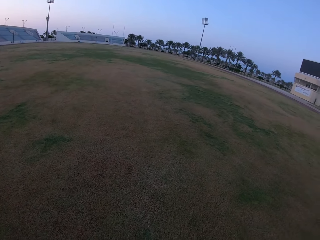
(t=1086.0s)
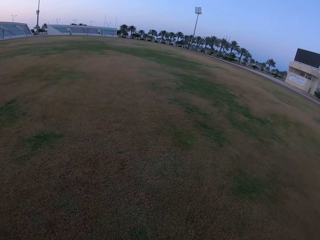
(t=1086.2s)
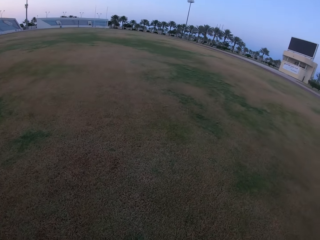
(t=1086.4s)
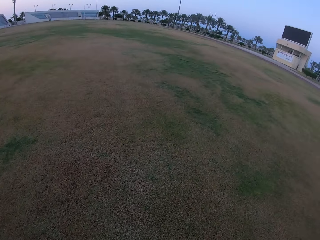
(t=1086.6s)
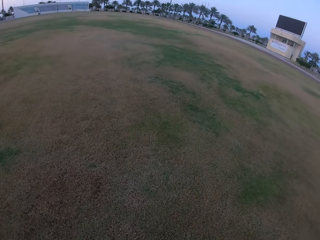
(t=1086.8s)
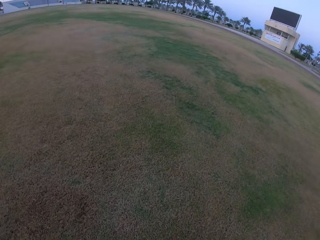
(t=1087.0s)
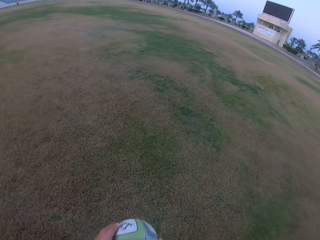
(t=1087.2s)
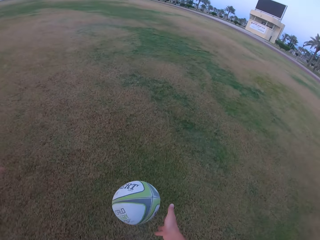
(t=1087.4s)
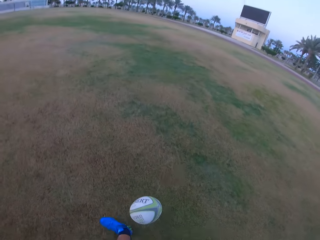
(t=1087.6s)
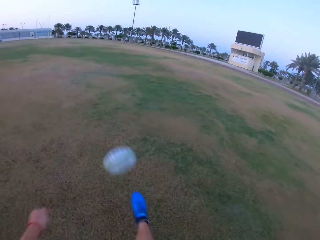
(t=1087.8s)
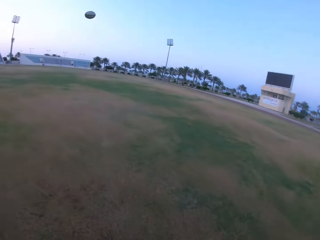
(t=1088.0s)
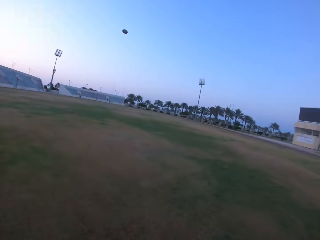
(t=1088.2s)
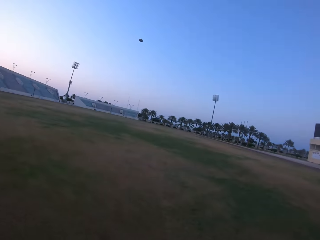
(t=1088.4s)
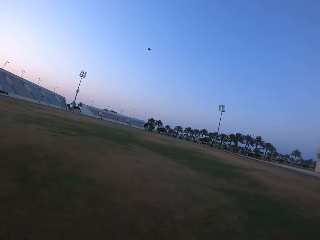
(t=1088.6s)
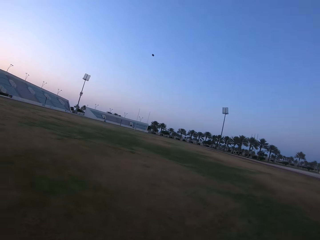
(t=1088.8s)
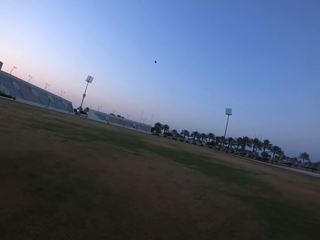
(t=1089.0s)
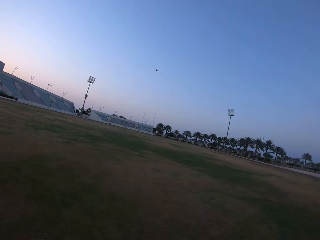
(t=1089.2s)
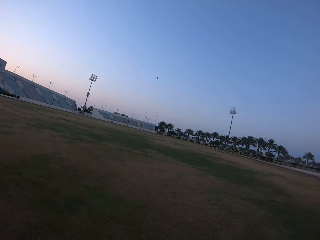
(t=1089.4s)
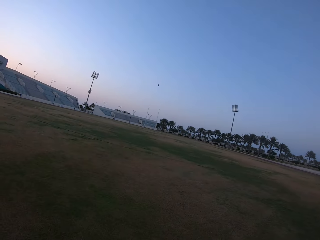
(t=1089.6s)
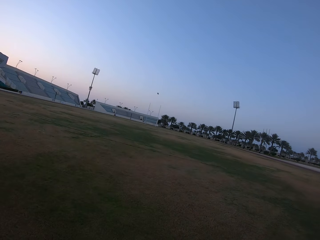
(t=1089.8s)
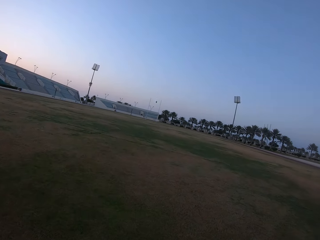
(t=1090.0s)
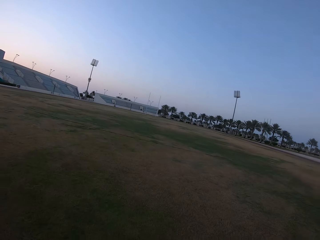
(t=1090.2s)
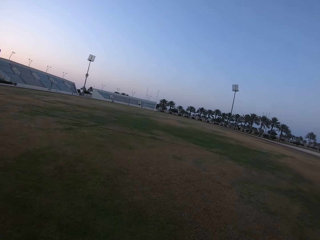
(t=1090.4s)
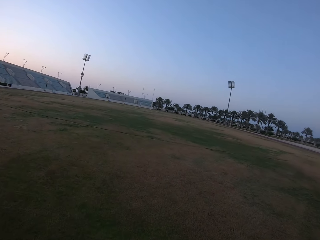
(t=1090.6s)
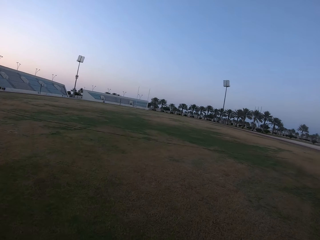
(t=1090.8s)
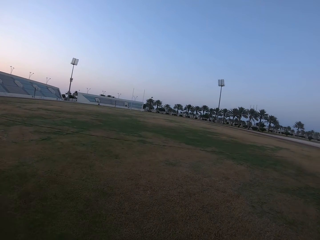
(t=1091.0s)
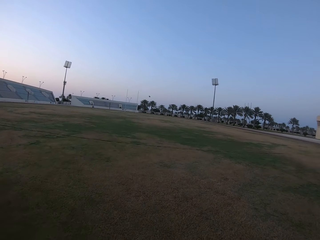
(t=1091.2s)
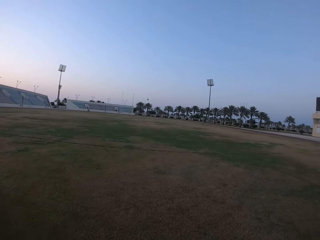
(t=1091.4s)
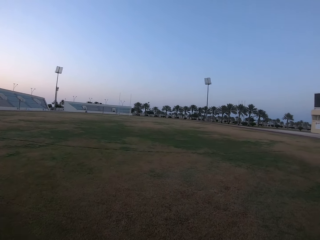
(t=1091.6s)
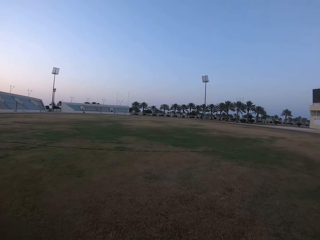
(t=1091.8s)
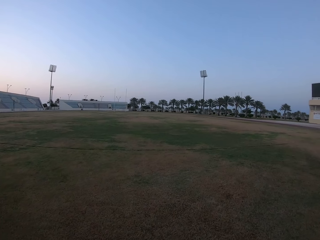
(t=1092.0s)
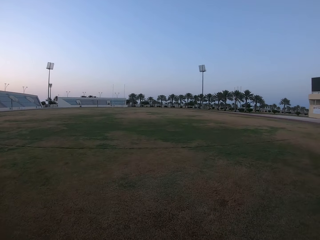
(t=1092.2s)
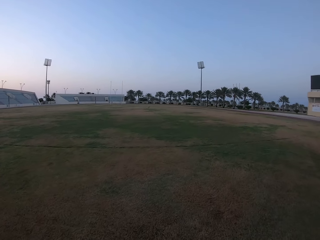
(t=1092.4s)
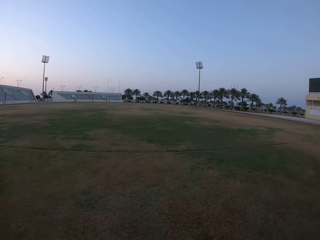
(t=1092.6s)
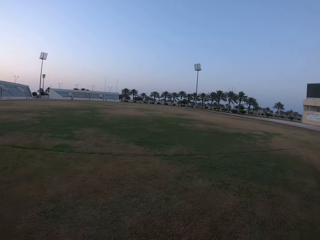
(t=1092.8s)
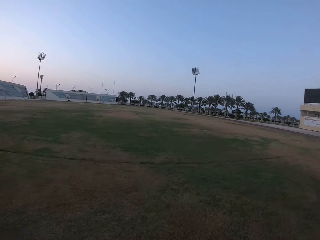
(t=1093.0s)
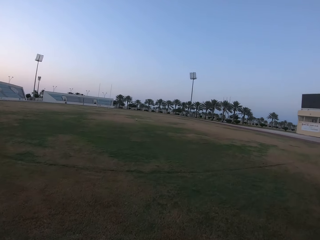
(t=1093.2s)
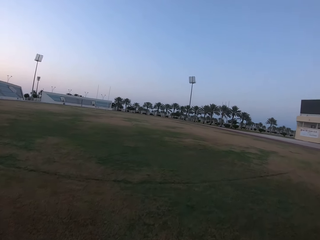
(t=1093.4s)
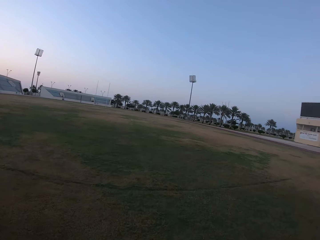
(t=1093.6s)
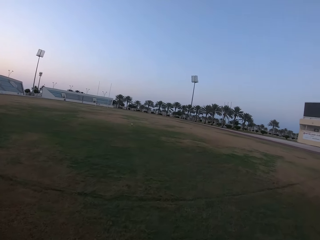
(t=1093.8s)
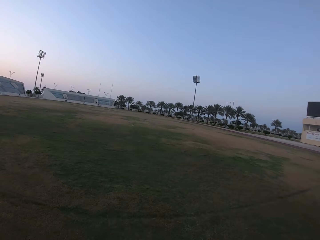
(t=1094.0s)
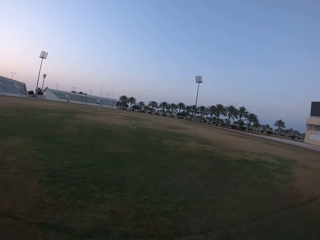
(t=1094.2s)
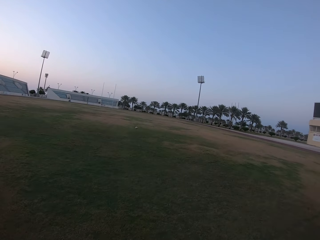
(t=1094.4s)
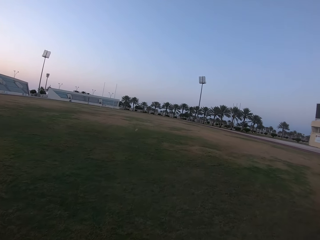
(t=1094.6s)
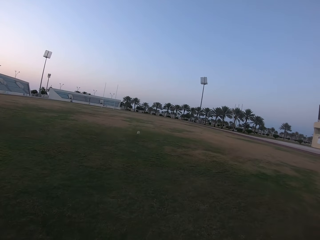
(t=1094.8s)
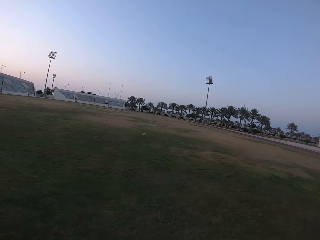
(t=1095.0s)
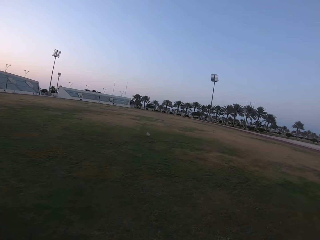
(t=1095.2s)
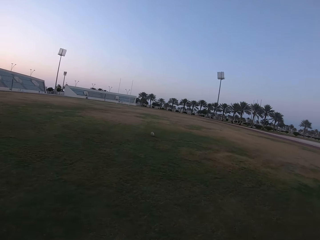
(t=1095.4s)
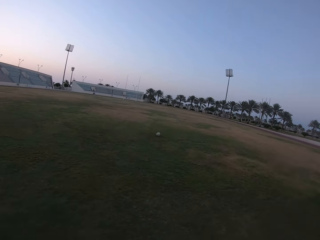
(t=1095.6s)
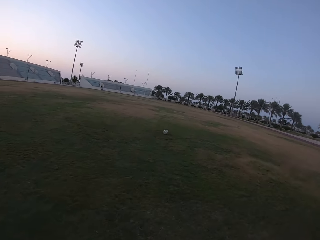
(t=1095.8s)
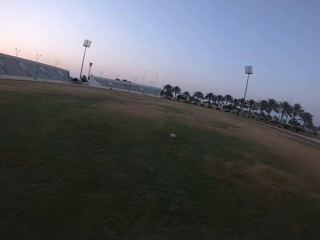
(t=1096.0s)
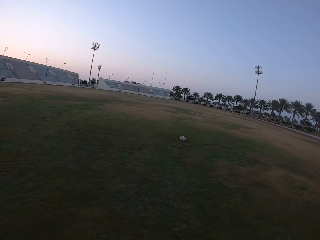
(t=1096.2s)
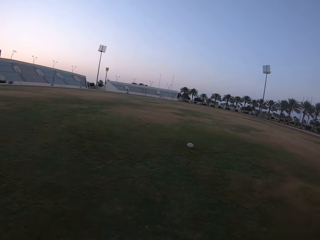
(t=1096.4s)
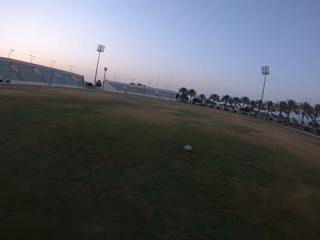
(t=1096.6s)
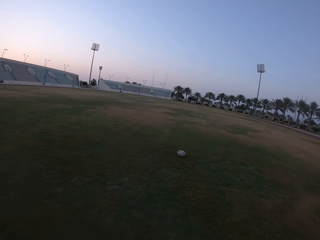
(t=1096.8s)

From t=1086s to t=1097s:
The camera wearer hits the ball with the leg. They look at the ball. They walk on the field. They kick the ball. They walk in the field.

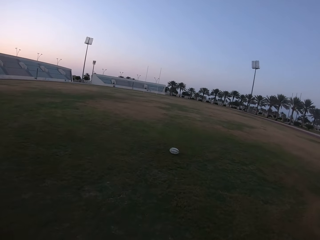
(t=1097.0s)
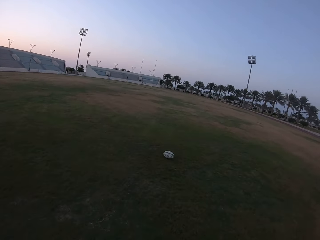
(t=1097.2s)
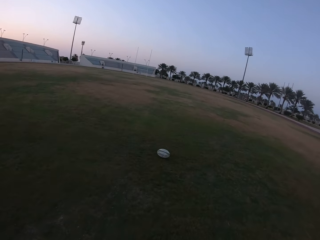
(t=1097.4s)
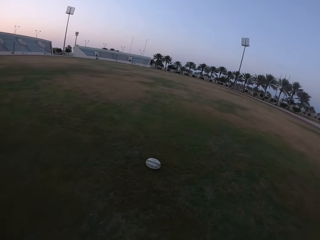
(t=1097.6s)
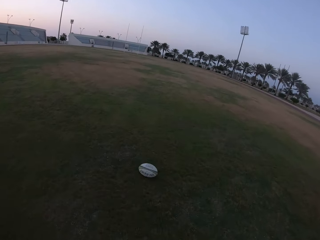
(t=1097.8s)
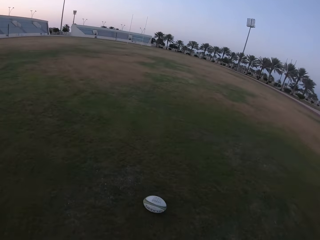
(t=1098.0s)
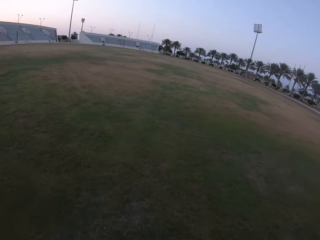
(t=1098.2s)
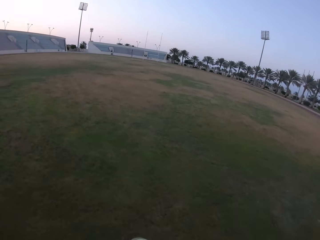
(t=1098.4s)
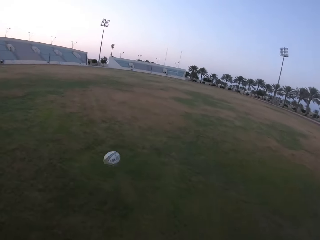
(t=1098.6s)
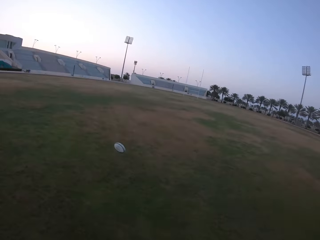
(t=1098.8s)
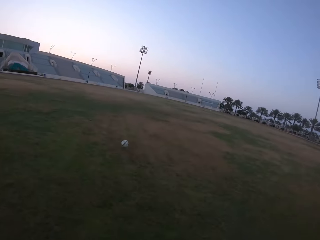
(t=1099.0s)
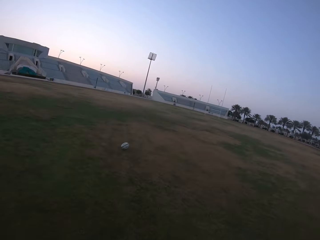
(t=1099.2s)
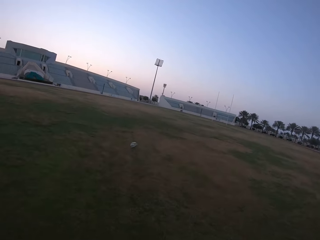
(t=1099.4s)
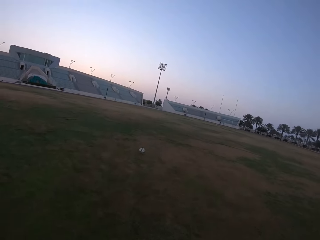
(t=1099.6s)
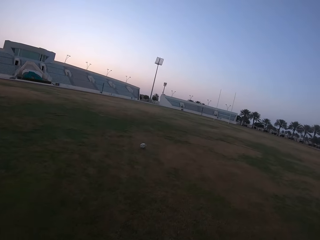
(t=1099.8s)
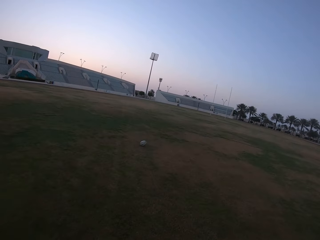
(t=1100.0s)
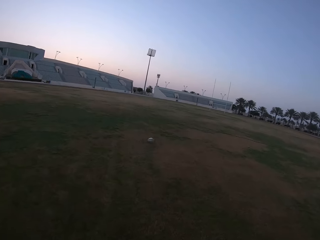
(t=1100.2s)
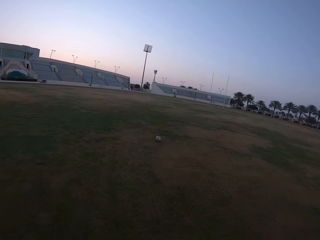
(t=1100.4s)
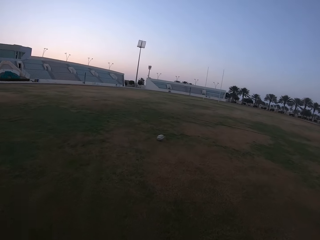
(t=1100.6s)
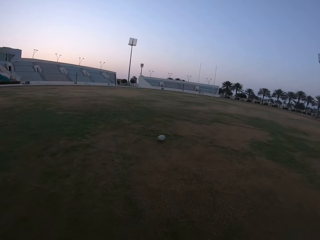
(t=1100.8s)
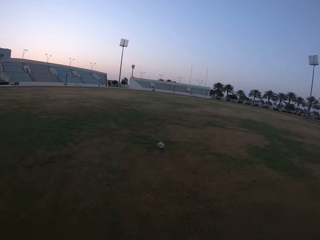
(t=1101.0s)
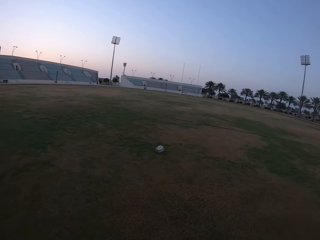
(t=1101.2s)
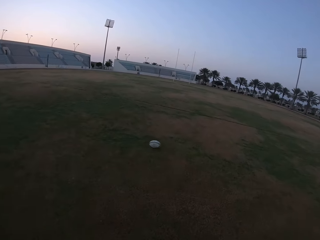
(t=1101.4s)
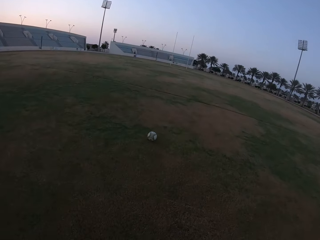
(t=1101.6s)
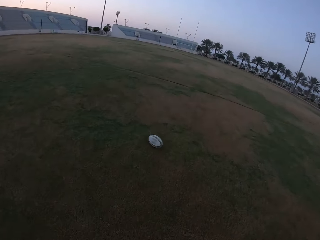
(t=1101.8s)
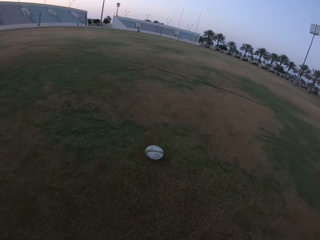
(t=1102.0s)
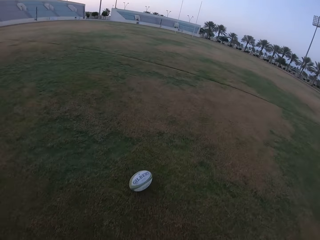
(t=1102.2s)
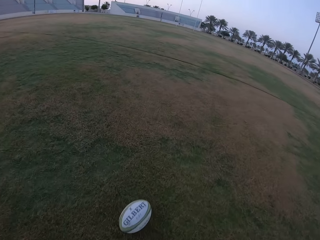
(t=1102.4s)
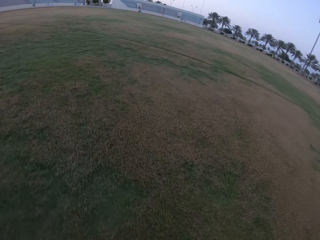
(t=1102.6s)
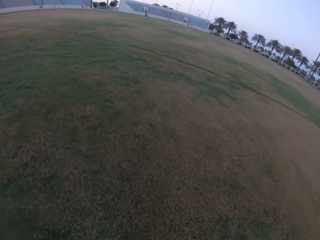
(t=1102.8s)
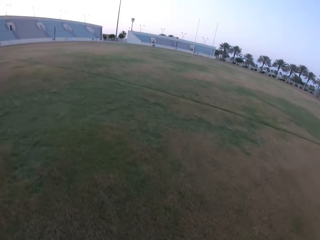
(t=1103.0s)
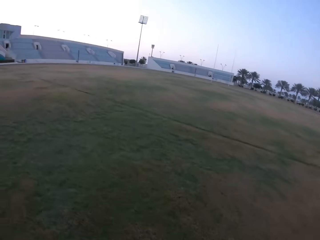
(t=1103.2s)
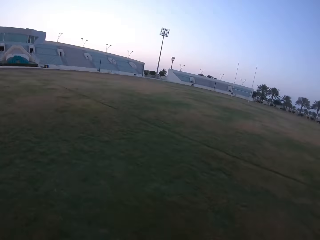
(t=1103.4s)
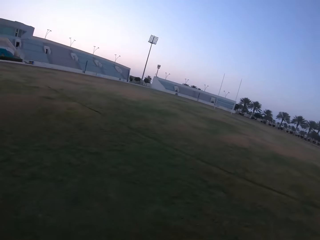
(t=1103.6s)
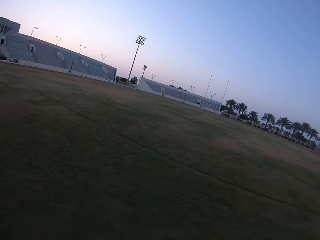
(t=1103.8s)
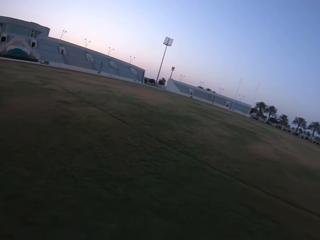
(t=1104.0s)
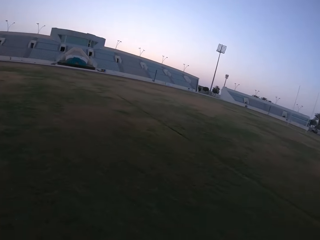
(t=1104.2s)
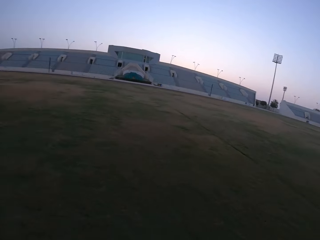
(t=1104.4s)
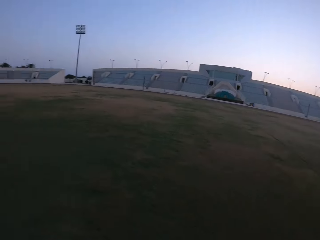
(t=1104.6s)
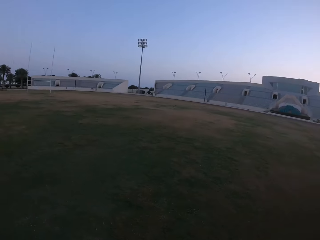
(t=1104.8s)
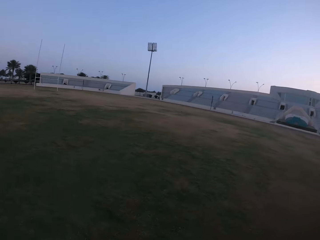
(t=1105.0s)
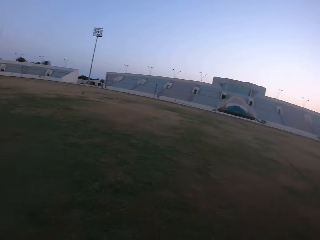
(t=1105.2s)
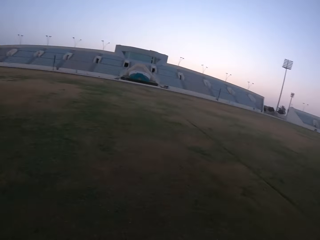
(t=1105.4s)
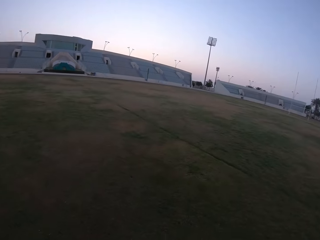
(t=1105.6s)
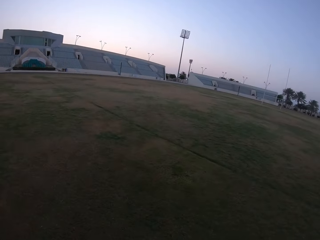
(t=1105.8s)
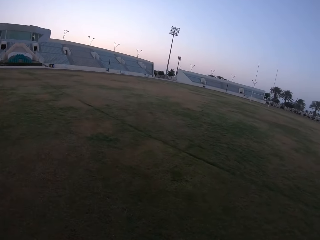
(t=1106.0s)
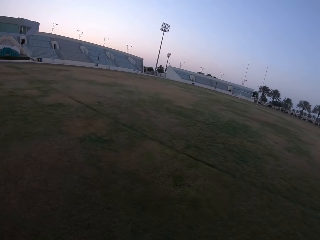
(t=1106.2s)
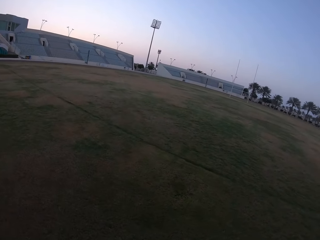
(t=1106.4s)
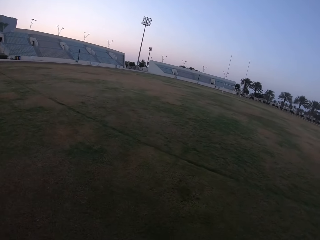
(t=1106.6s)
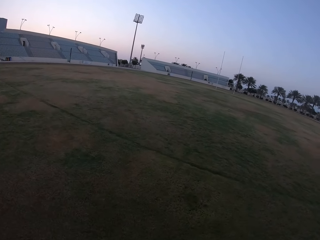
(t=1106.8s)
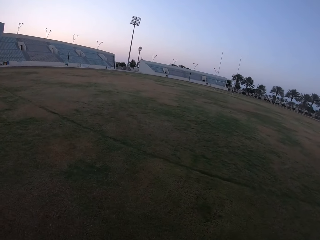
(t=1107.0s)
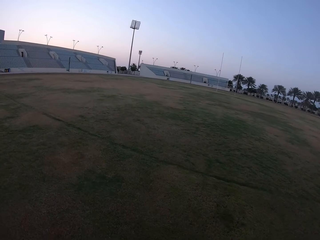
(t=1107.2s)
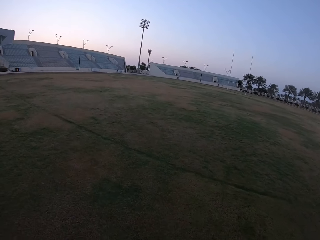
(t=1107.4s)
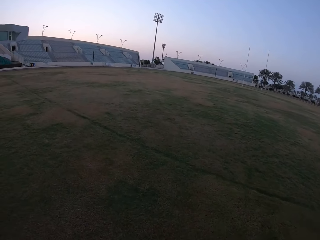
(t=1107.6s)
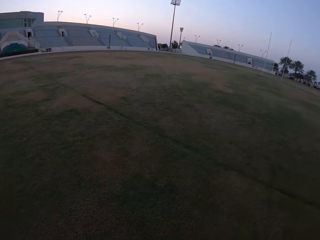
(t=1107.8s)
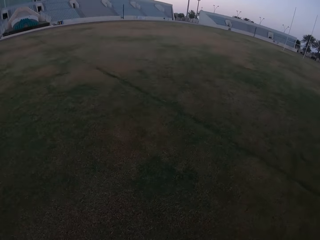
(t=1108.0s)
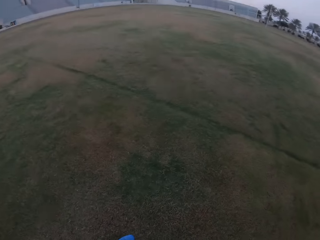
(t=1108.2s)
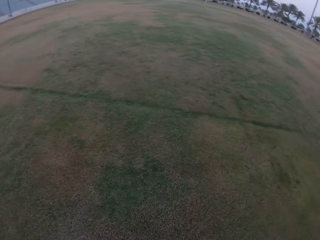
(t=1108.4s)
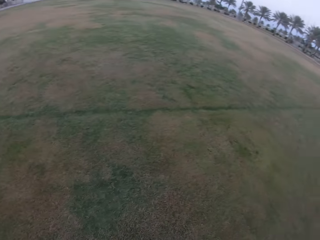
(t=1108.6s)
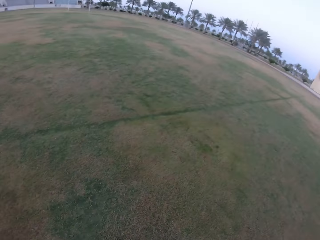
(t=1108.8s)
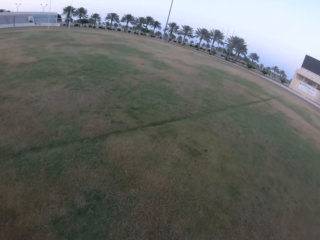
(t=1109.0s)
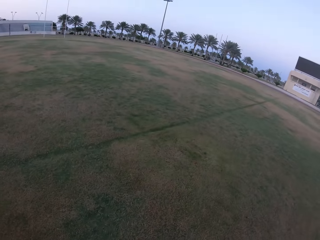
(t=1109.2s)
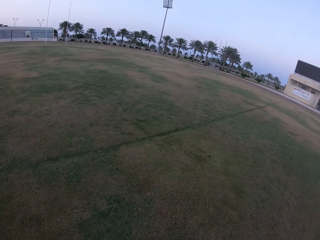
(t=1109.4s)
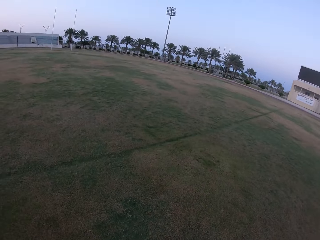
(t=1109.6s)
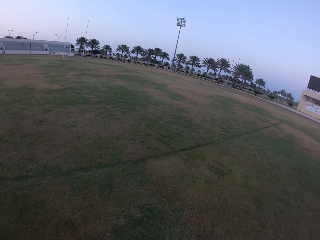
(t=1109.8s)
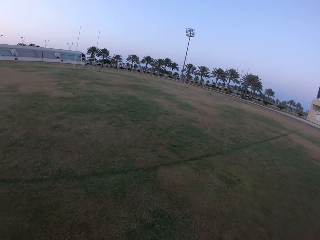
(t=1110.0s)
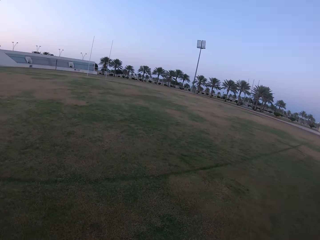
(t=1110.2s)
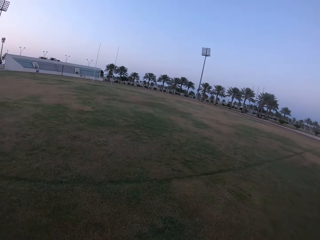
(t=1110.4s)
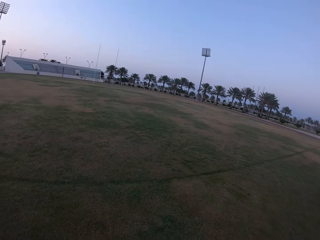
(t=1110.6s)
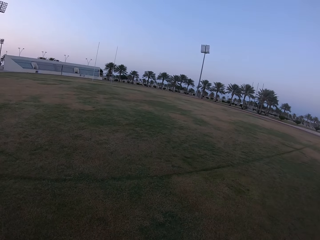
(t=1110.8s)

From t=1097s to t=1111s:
The camera wearer kicks the ball in the field. They walk toward the ball in the field. They pick the ball from the ground. They walk on the field. They look around the field. They run in the field.
